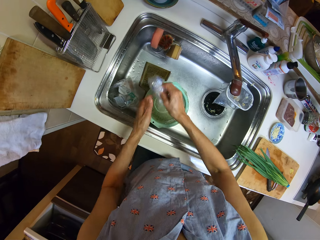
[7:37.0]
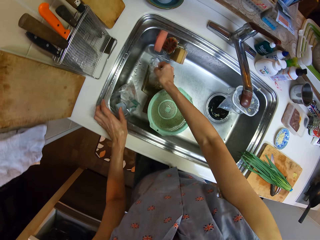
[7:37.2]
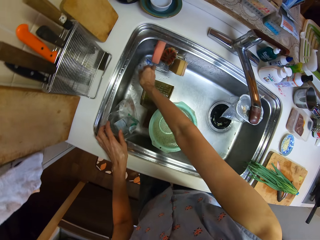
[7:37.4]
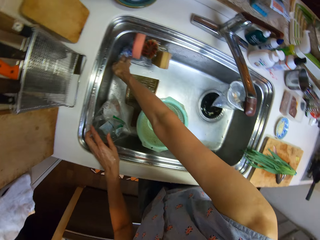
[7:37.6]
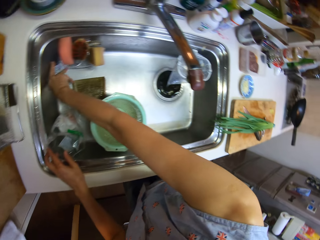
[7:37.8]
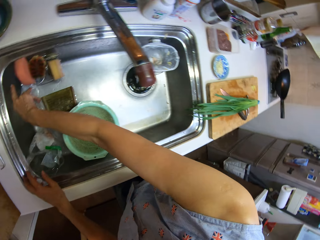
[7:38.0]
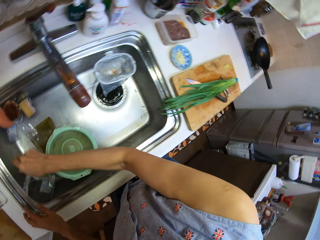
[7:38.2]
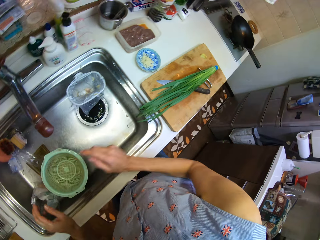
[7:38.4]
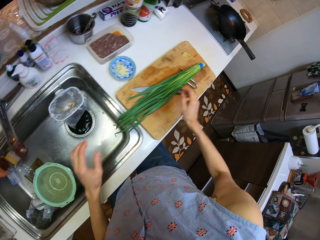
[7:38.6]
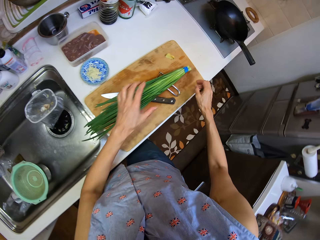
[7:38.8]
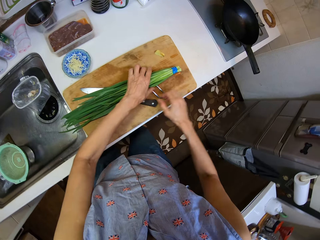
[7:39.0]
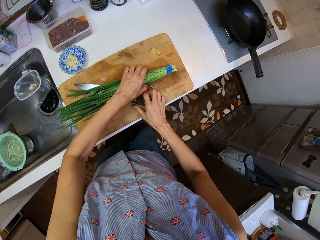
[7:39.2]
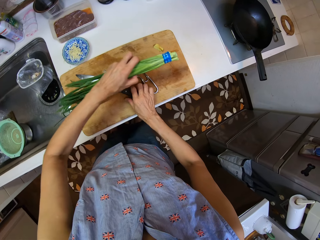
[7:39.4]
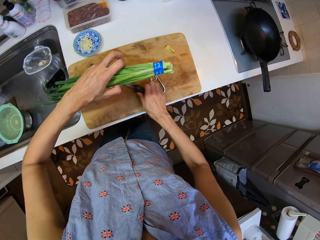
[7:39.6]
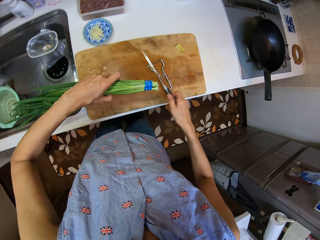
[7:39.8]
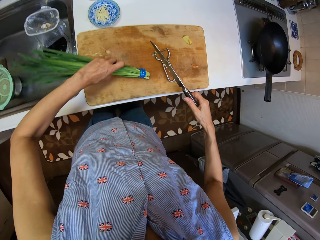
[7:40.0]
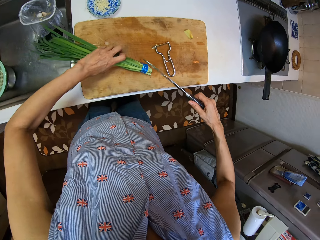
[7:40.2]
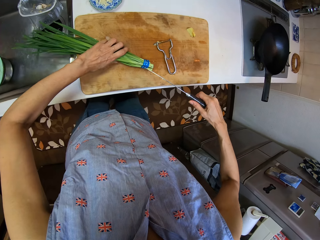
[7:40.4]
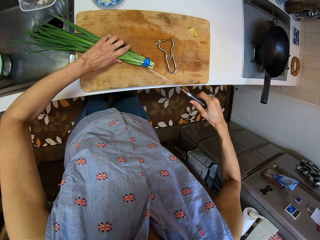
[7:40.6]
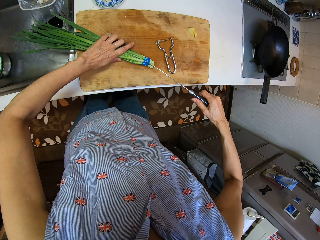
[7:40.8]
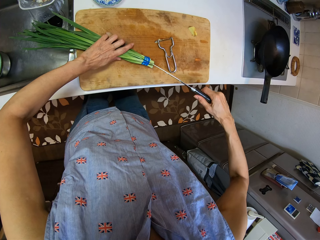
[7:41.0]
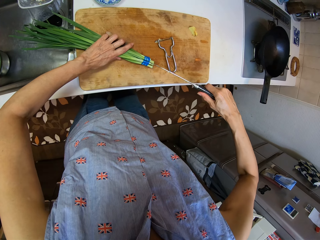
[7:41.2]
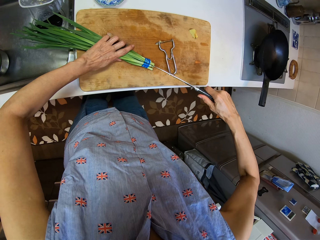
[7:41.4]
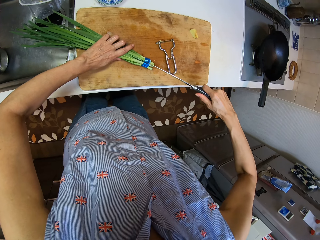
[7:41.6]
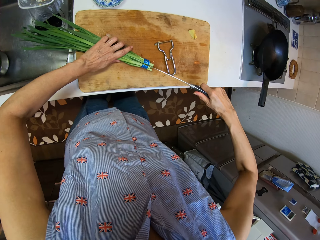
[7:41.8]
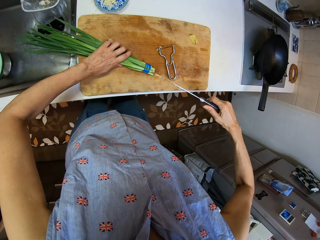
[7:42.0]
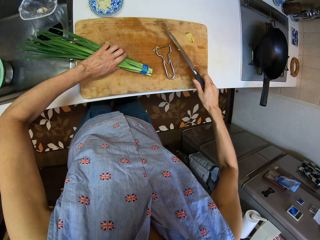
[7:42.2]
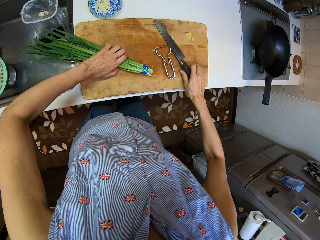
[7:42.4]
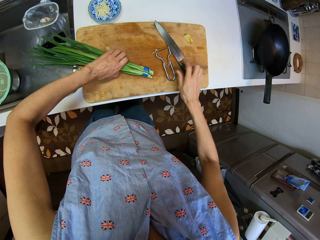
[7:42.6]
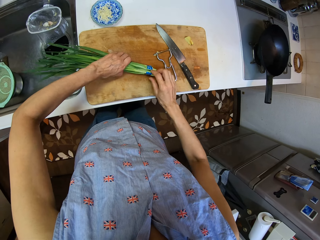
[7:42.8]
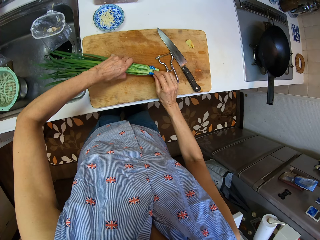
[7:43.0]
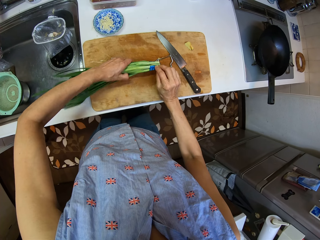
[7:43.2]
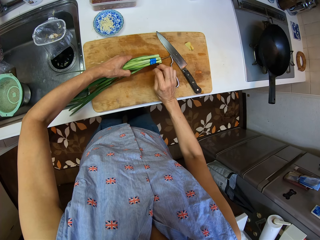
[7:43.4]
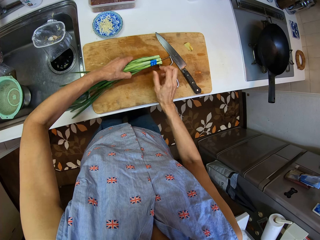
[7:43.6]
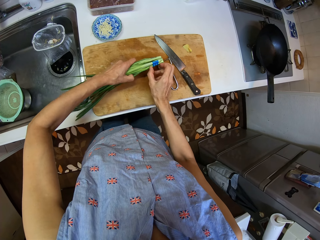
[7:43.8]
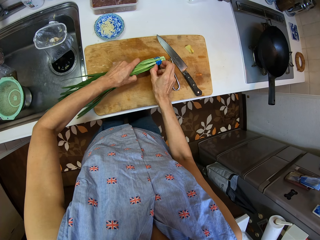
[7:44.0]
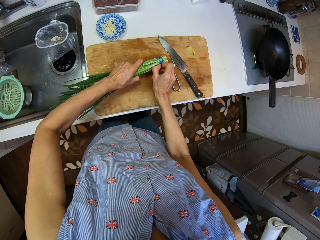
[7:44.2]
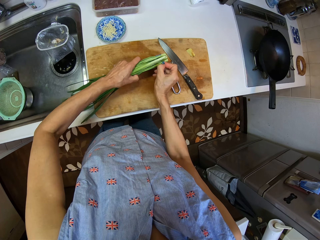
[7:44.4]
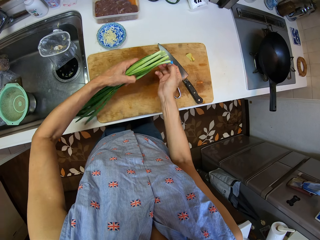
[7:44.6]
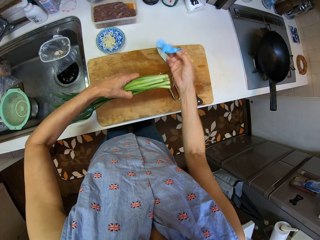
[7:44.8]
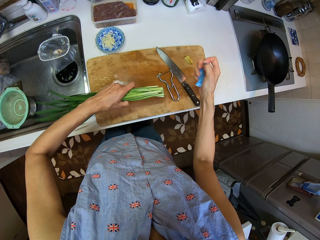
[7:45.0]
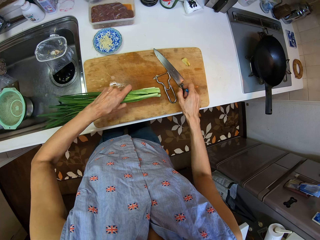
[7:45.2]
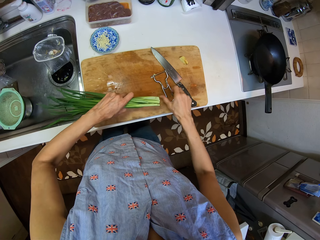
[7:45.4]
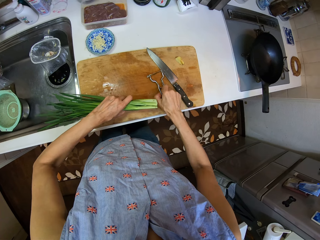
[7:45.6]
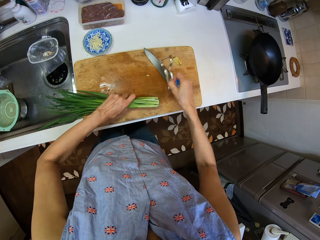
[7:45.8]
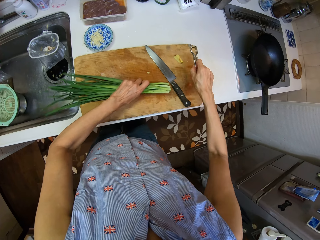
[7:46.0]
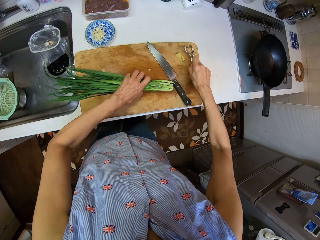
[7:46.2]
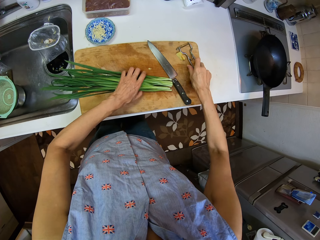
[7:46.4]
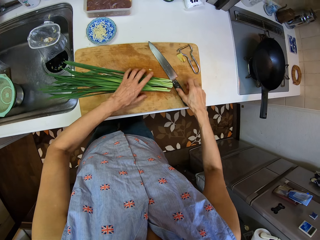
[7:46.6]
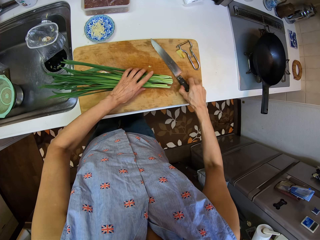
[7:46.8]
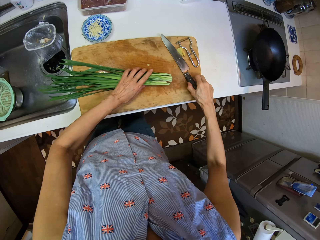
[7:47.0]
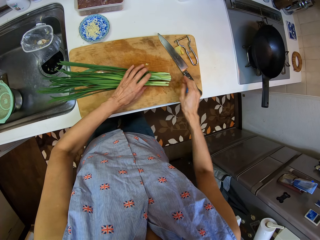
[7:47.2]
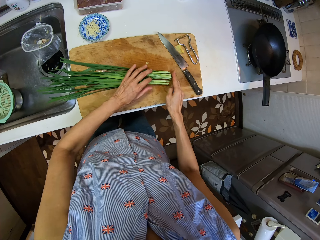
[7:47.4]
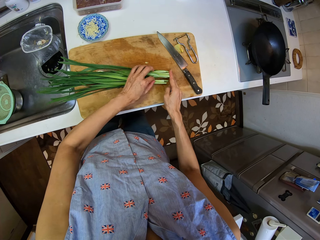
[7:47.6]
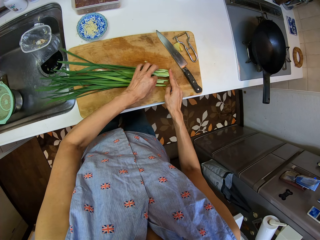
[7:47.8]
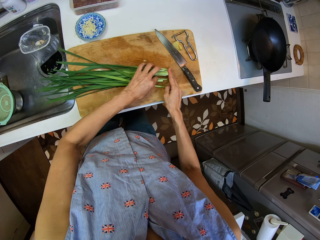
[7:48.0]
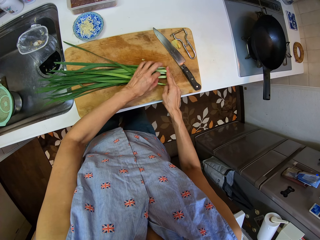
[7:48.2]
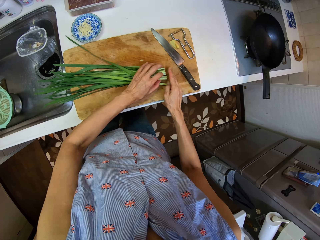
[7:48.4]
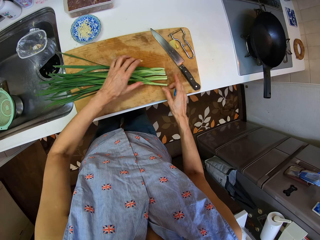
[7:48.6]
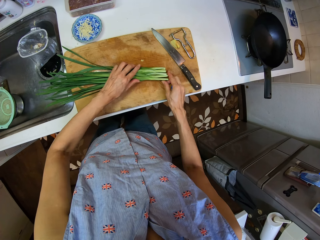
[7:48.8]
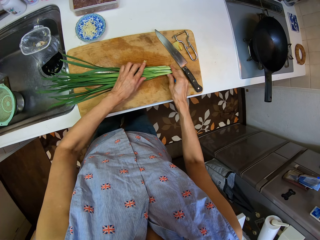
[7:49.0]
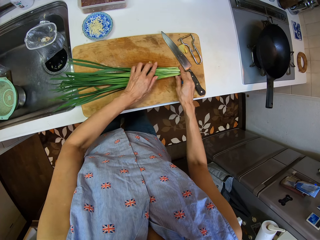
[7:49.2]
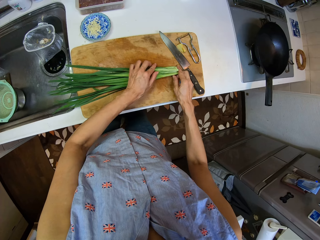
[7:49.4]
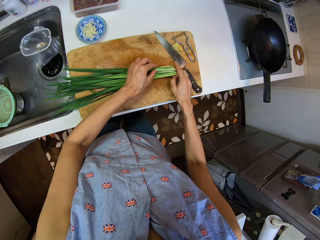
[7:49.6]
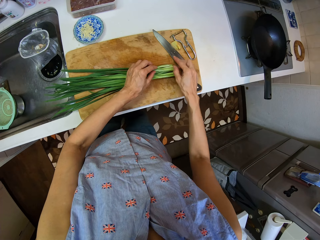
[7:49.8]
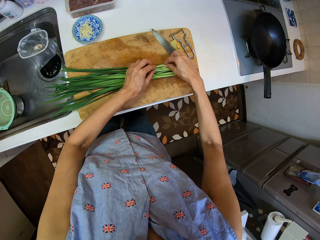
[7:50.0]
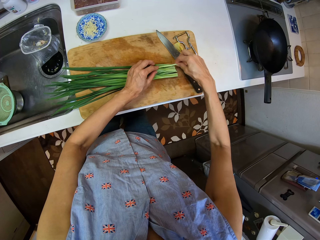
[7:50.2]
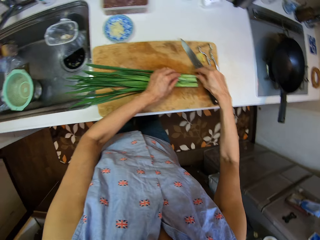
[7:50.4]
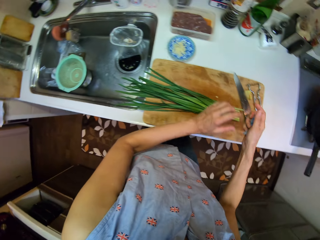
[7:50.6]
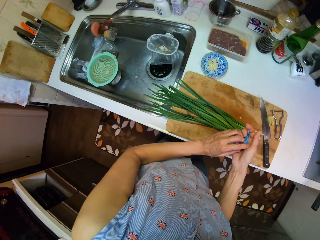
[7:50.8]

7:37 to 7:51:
The camera wearer picks up the spring onions or celery from the chopping board. They pick up the knife from the chopping board. They cut the nylon from the celery with the knife. They put the spring onions on the chopping board. They put the knife on the chopping board. They peel the nylon off the celery by hand. They move the peeler from the chopping board. They put the spring onions on the chopping board. They move the knife on the chopping board. They arrange the celery on the board.

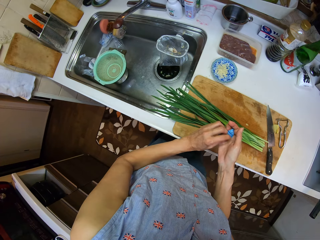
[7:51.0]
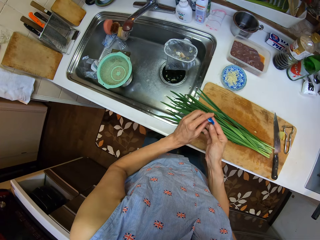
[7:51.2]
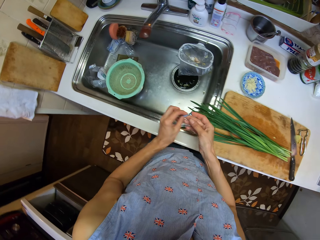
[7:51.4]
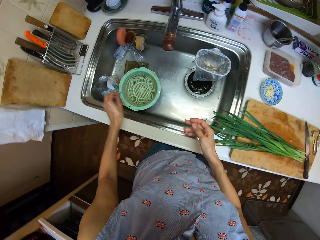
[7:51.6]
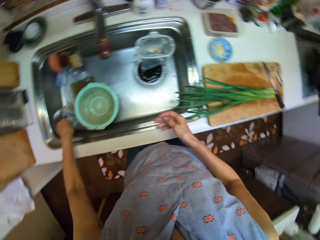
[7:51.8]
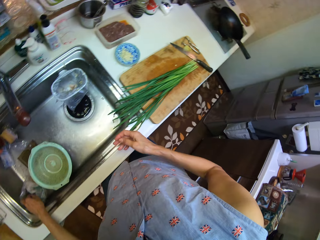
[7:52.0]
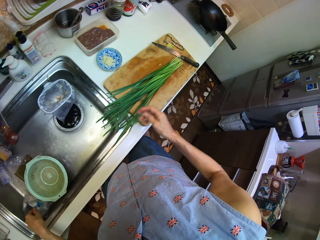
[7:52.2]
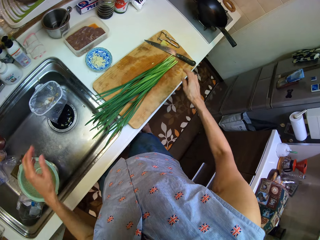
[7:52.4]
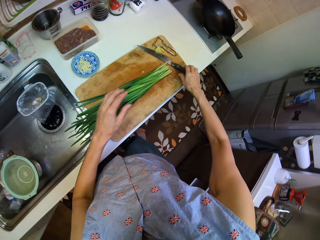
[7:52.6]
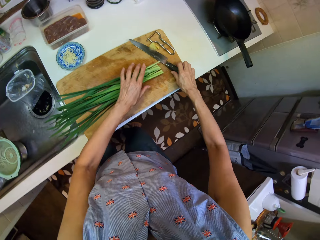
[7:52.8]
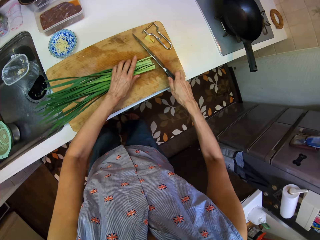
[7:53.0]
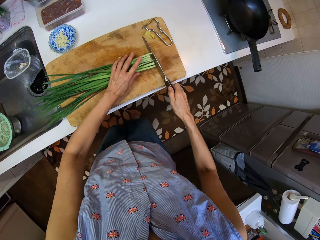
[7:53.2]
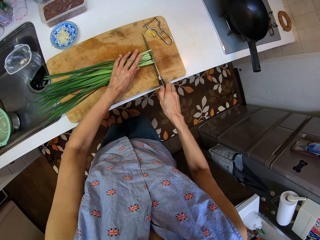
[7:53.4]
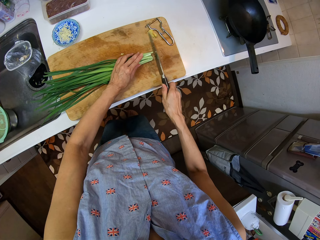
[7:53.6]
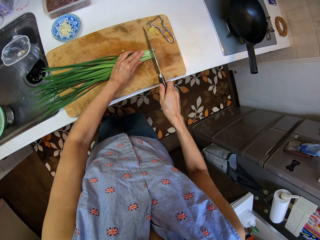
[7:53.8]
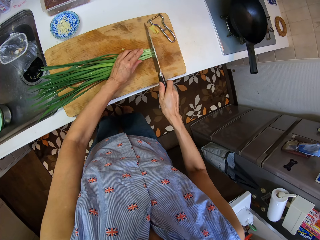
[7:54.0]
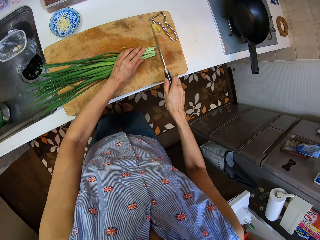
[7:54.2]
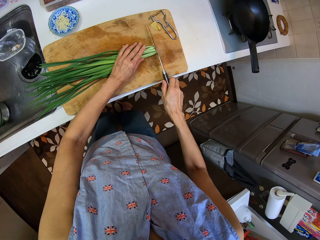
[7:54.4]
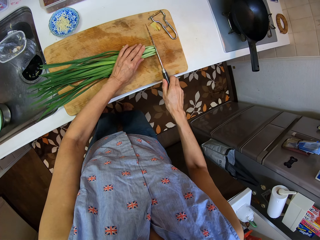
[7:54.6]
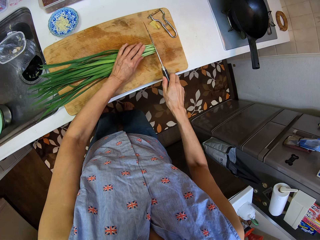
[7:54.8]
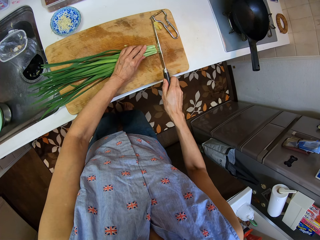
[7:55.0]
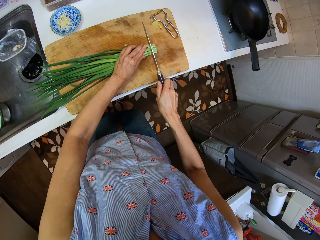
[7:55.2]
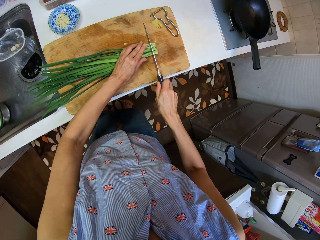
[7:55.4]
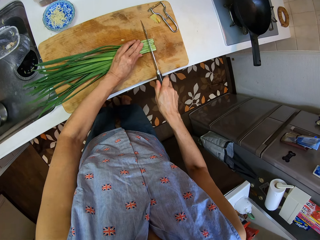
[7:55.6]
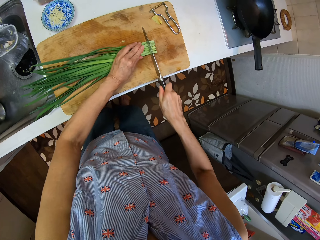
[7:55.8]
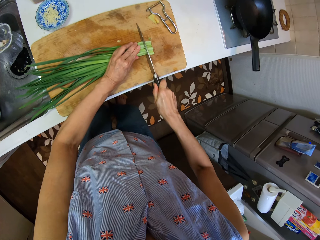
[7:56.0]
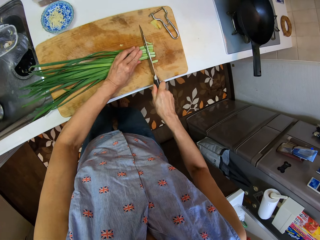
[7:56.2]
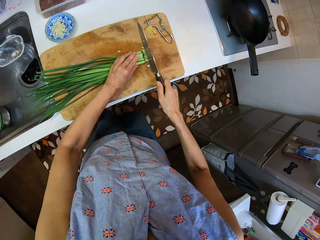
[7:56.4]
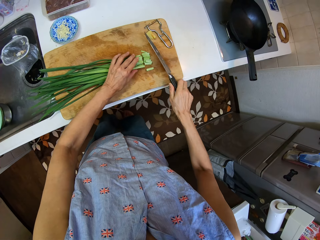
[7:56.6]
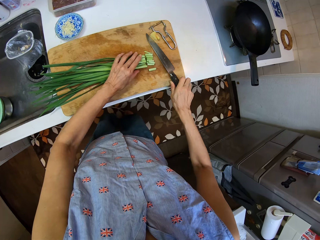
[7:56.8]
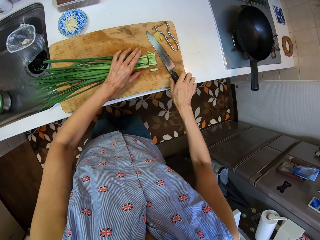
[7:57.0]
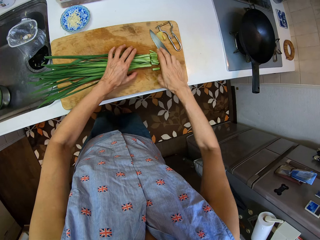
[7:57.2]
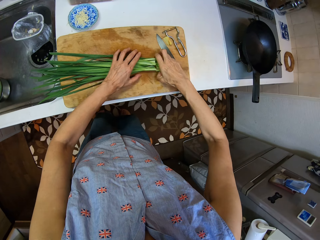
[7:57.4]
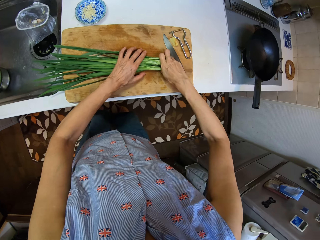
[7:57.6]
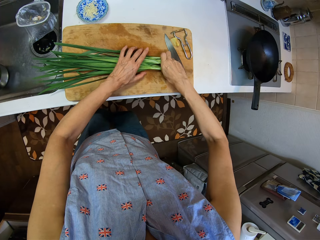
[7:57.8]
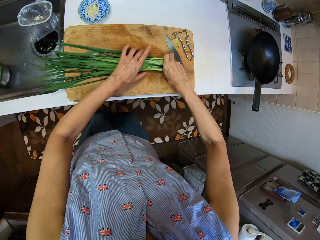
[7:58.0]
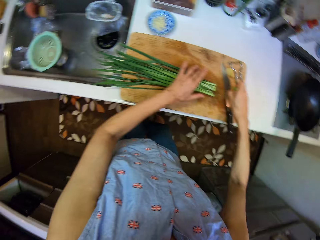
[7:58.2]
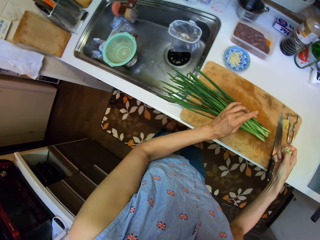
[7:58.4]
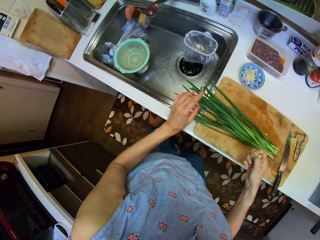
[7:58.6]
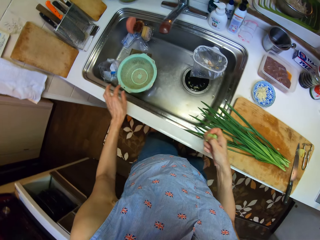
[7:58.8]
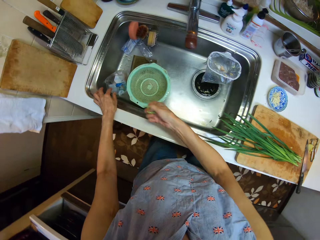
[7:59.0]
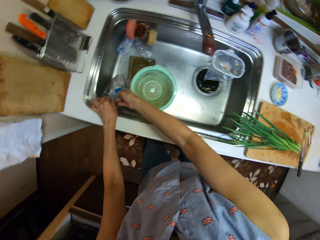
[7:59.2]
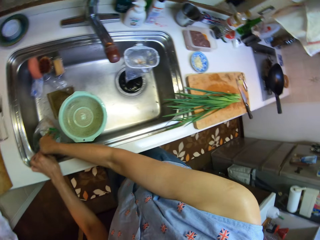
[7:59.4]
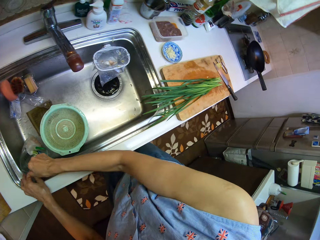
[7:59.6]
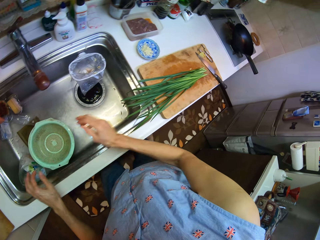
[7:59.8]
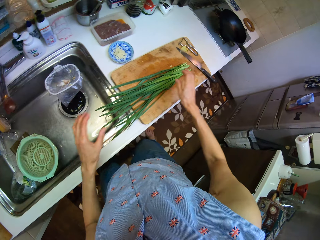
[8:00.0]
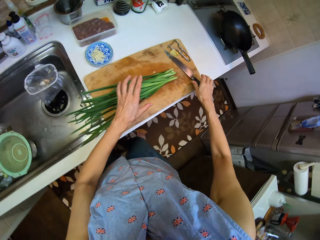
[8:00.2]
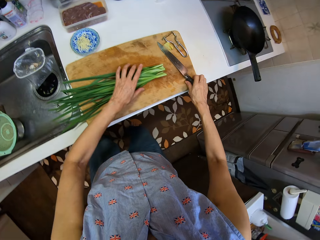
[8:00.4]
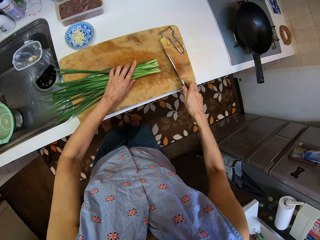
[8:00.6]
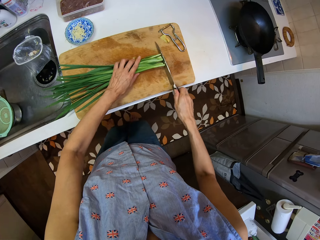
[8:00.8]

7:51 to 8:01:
The camera wearer picks up the seal from the sink counter. They drop the nylon in the sink. They put the seal in the trash. They pick up the knife from the chopping board. They cut the celery with the knife. They put the knife on the chopping board. They take the cut celery from the board. They drop the celery in the nylon in the sink.
